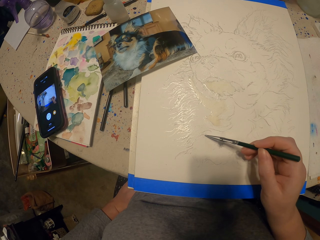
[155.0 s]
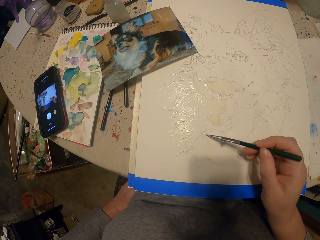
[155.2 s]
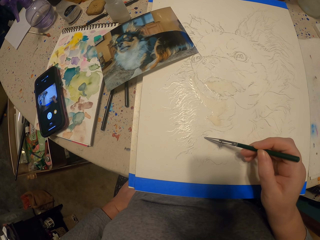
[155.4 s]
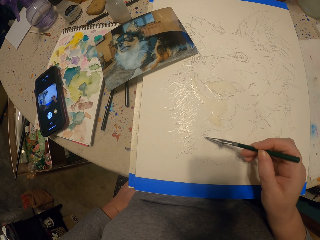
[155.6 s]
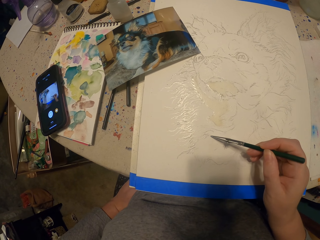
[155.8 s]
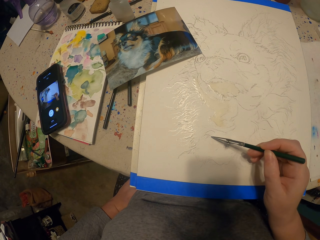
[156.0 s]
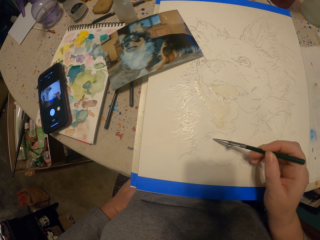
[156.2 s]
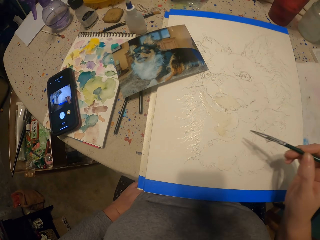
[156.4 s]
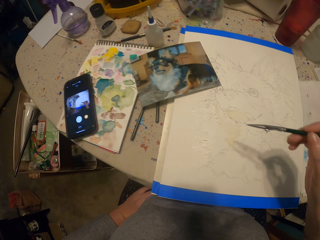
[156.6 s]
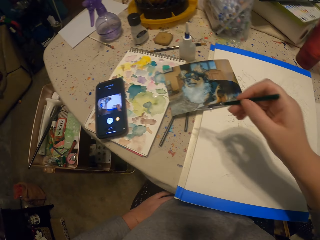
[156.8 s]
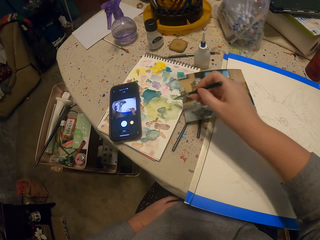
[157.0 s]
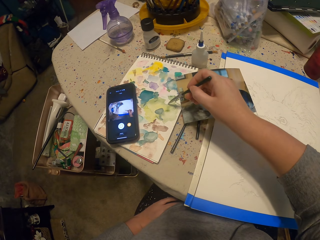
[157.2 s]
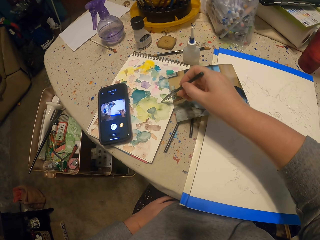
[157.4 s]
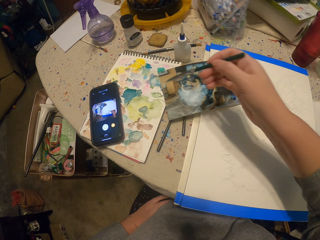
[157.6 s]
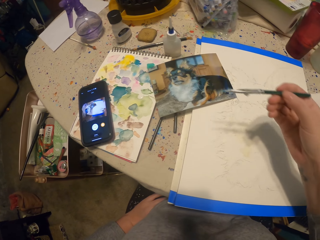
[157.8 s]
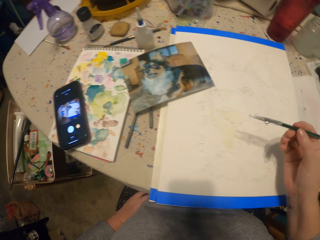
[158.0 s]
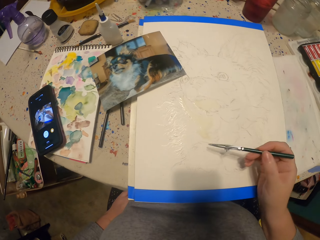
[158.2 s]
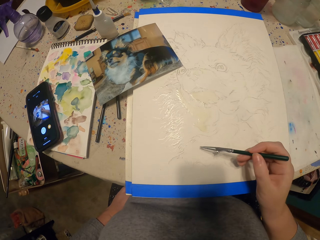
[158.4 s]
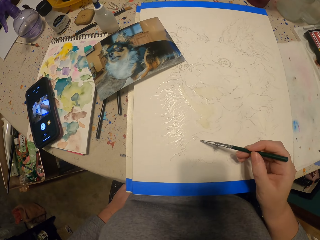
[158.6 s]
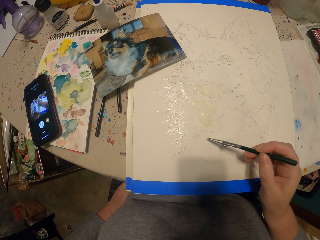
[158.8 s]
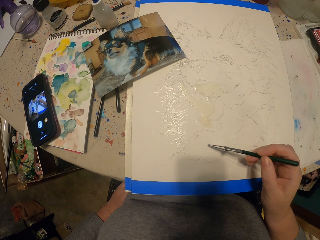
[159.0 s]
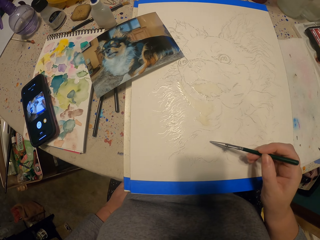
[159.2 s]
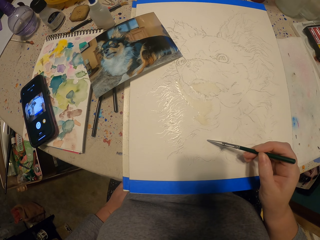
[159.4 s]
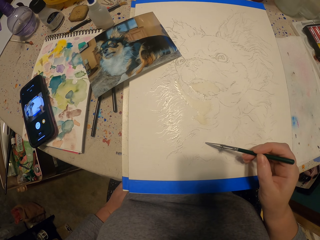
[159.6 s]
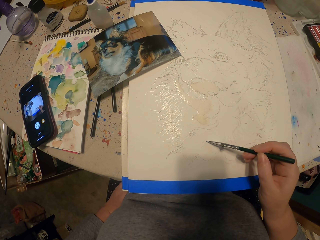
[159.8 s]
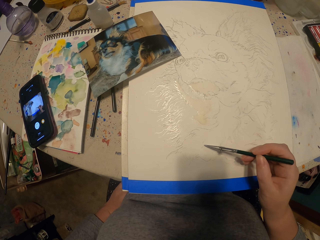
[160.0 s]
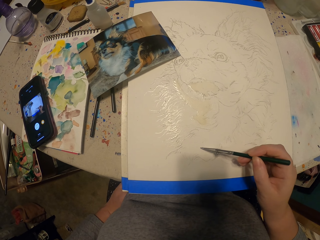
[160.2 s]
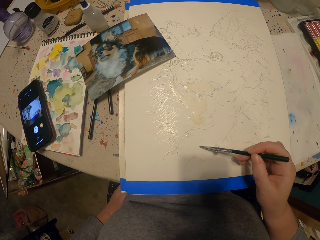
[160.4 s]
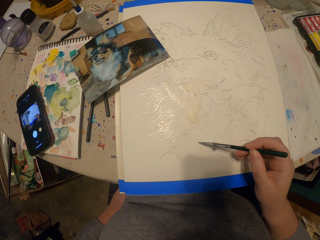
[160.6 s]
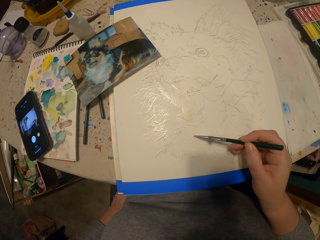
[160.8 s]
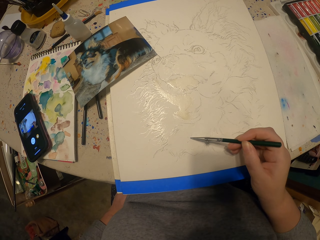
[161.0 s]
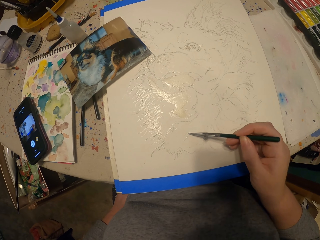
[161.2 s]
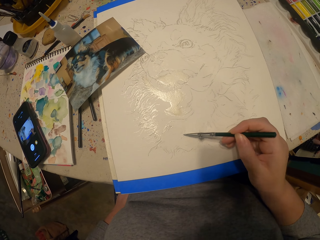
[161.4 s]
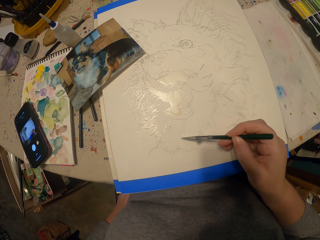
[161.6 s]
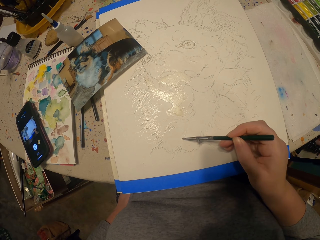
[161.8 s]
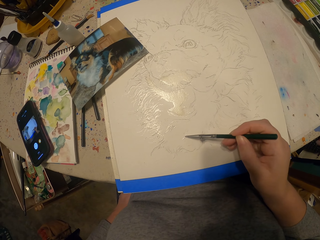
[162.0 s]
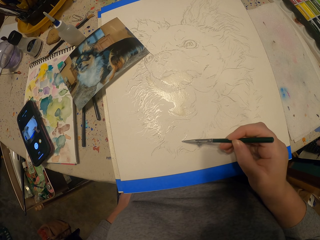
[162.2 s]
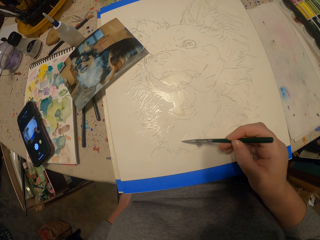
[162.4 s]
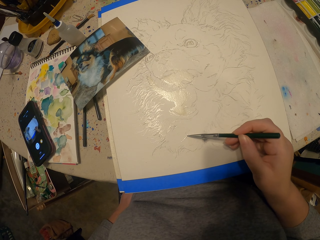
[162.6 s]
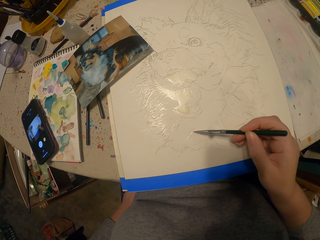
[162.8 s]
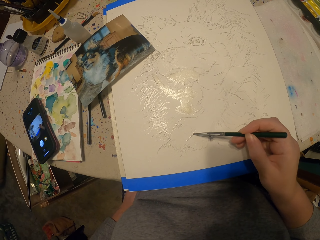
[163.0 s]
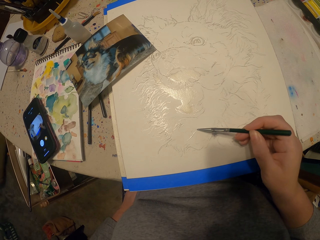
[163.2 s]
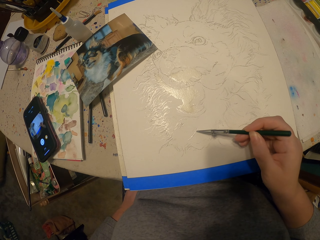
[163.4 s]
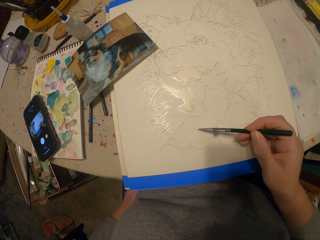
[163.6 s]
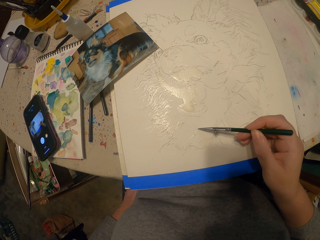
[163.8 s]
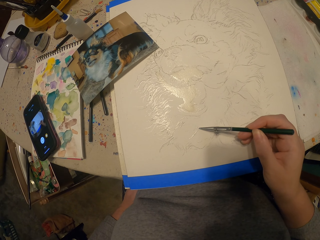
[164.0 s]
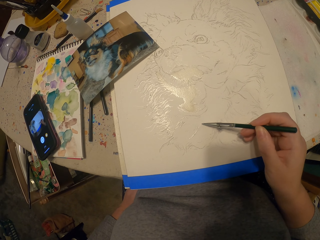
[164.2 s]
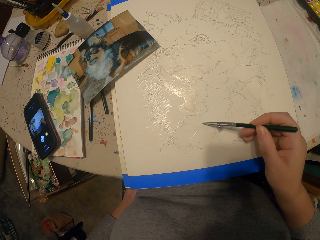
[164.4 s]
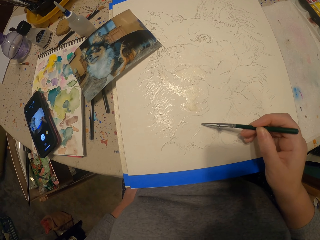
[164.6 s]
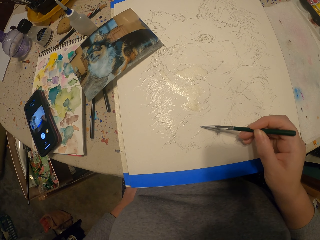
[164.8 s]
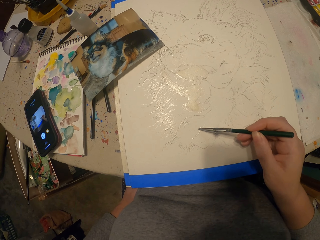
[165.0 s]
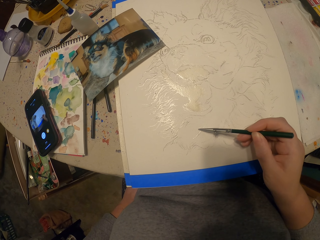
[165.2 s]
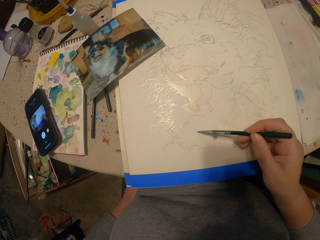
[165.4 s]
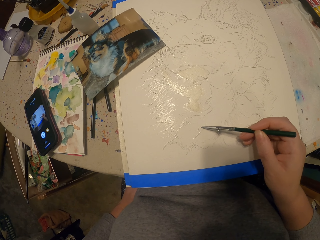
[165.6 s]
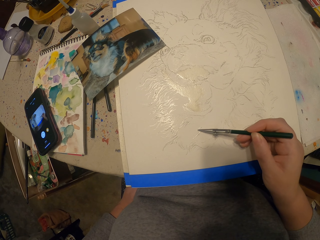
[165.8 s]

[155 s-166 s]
The camera wearer dips the painting pencil in the ink. They paint a picture.

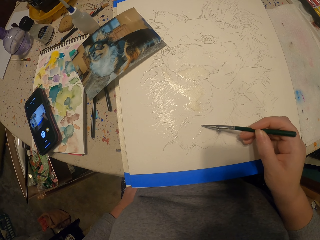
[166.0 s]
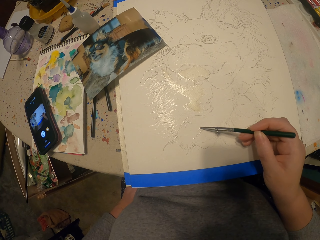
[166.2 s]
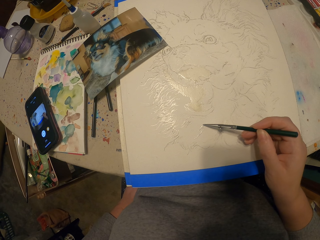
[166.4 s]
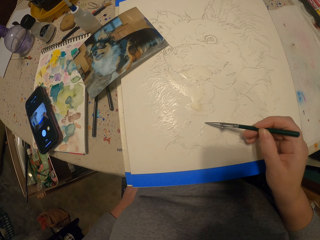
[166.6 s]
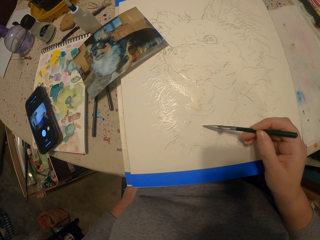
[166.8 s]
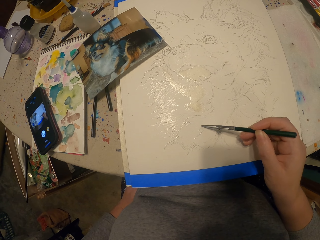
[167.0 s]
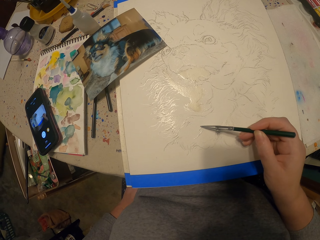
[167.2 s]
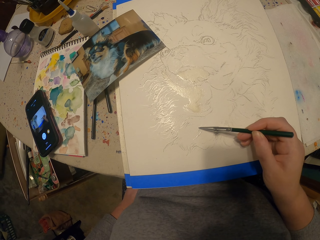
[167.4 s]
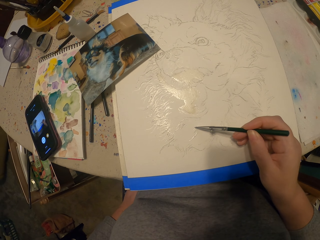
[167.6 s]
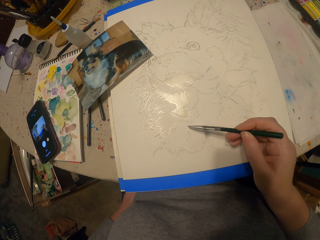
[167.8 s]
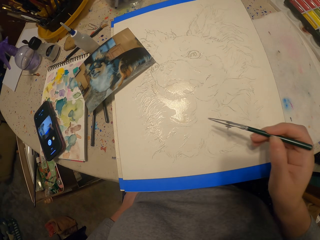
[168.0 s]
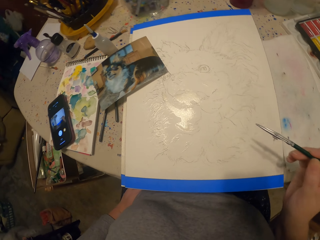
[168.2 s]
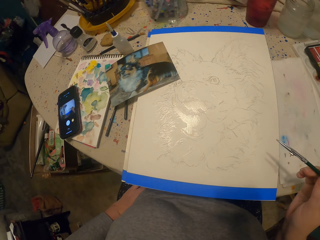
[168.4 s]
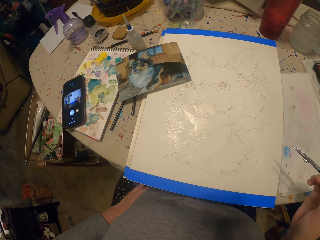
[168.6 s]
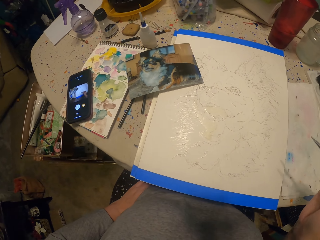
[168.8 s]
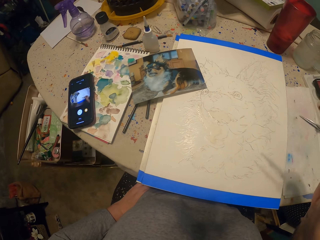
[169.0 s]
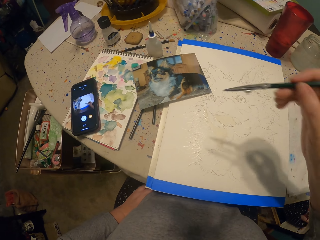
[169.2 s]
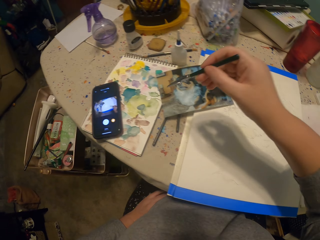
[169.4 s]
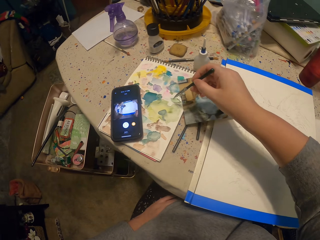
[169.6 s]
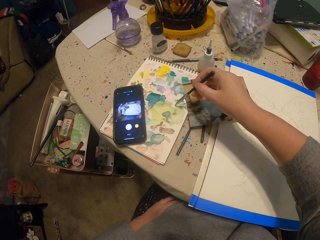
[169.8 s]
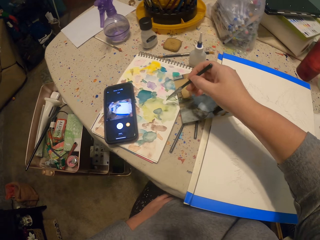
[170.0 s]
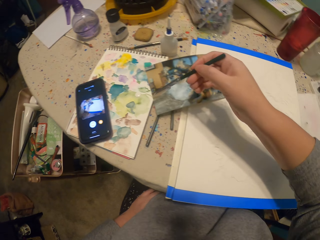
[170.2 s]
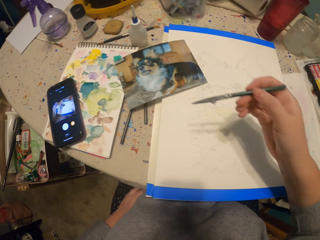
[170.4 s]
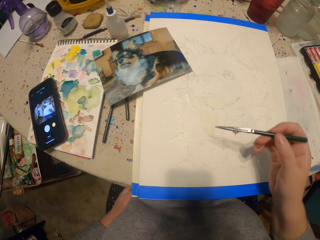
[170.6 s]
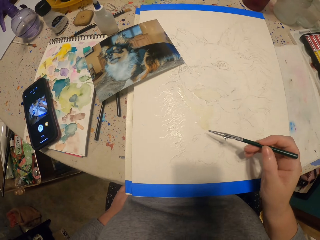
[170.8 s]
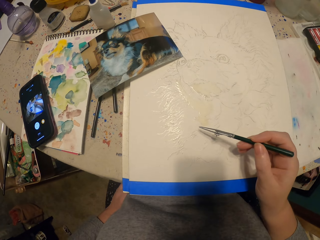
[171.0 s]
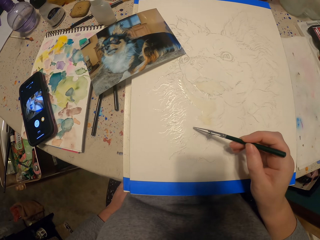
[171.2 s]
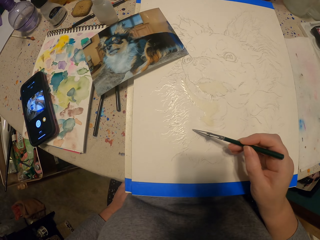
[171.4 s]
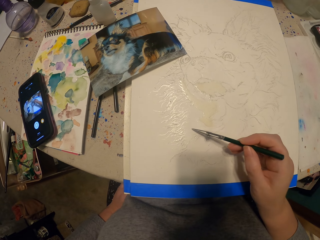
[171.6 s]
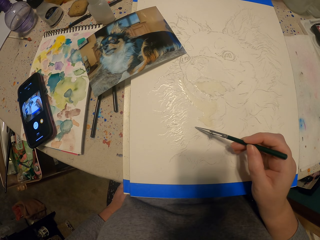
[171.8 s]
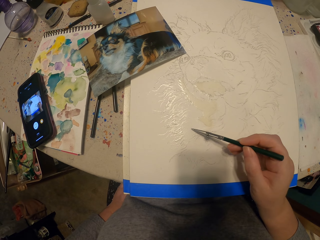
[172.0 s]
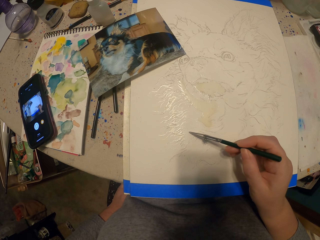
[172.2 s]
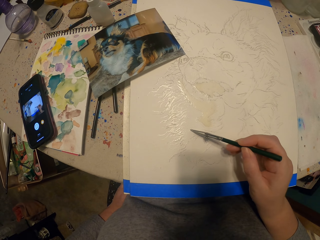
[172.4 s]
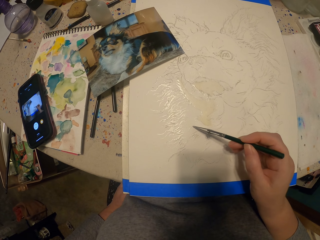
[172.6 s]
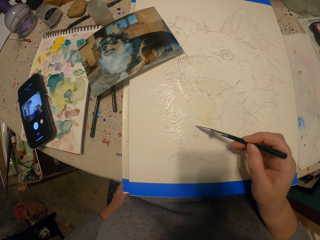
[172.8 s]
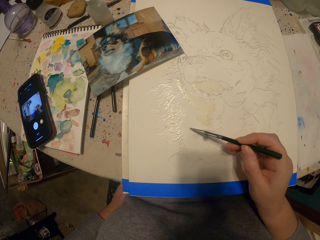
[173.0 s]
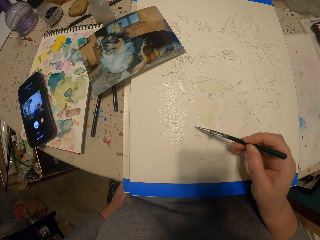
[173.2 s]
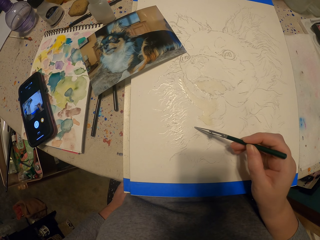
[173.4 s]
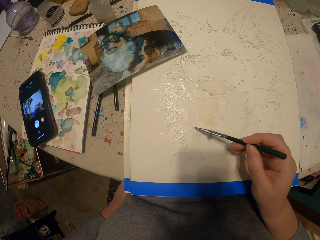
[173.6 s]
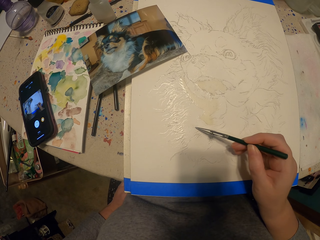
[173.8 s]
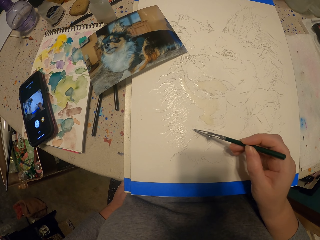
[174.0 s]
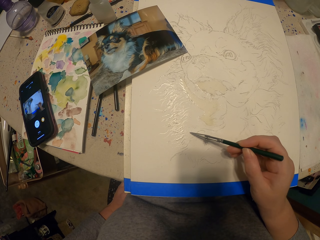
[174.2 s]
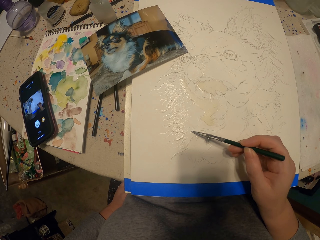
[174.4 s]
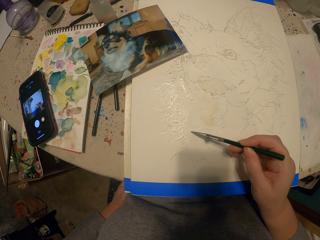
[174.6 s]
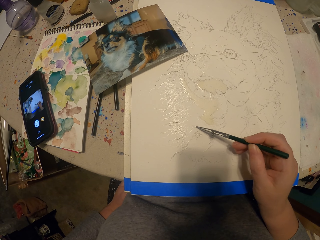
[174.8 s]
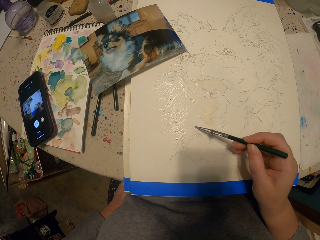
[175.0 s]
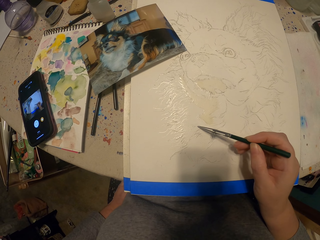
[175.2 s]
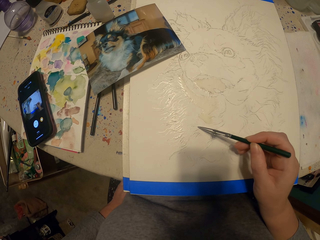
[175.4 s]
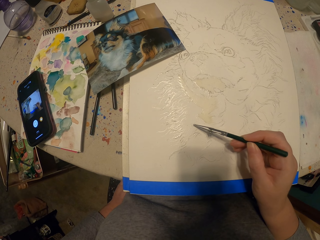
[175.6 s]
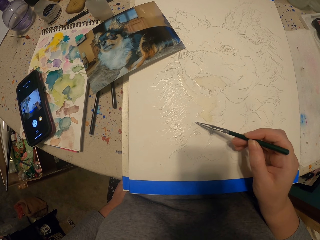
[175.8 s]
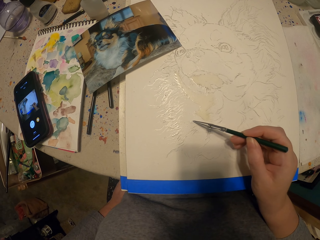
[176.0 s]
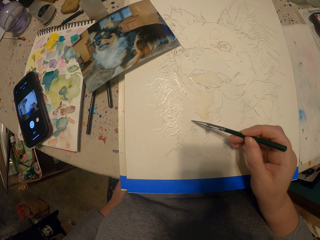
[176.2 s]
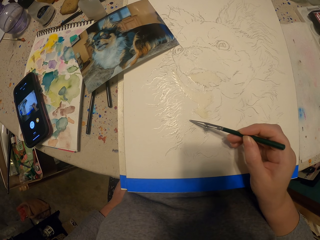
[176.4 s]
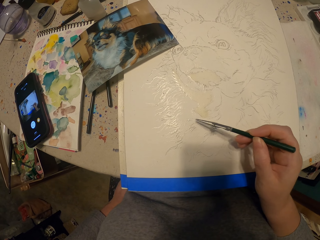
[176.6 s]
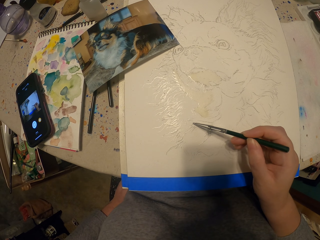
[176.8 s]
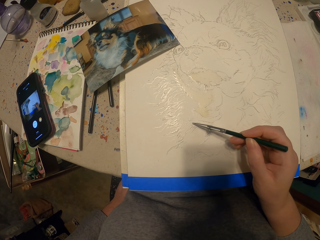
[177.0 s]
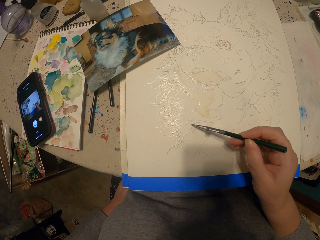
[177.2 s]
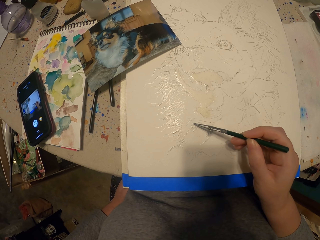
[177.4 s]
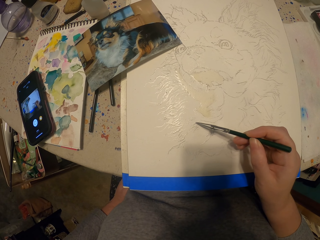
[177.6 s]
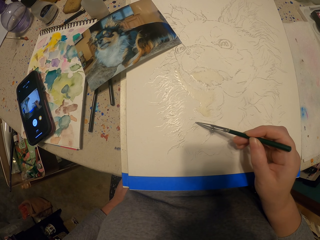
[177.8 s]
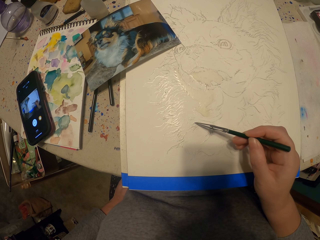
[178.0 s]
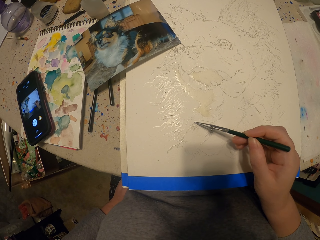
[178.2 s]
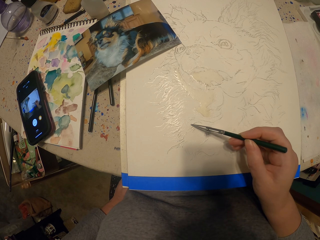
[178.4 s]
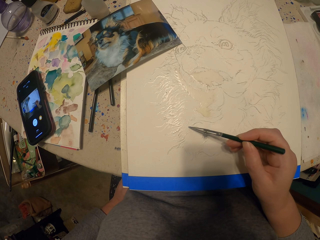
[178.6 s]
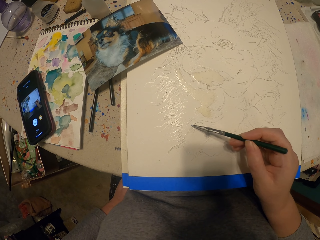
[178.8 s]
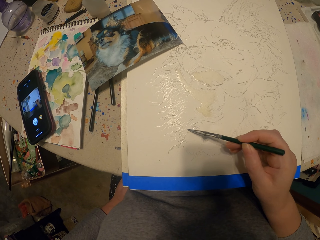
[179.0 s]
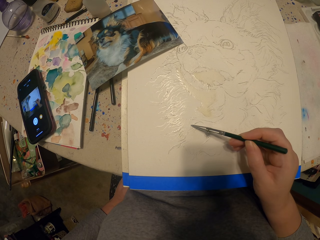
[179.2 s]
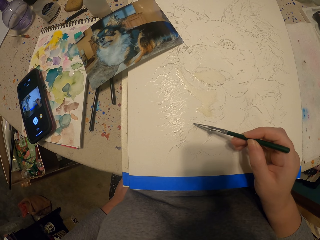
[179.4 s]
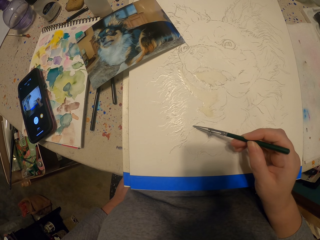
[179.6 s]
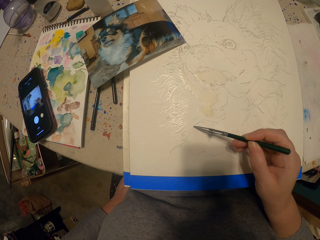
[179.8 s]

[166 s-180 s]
The camera wearer moves the painting pencil away from the picture. They dip the painting pencil in the ink. They paint the picture.
